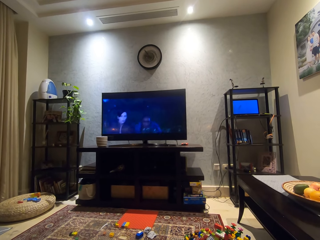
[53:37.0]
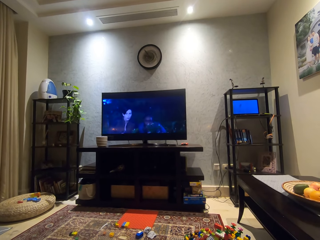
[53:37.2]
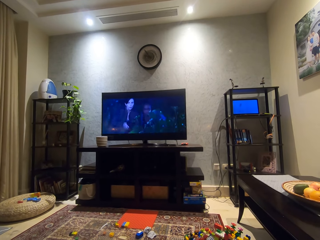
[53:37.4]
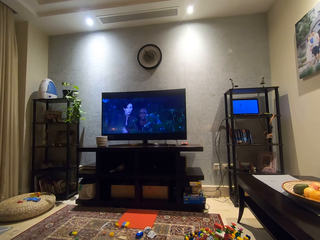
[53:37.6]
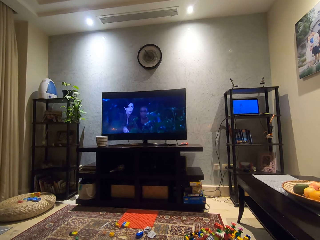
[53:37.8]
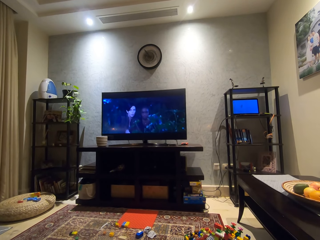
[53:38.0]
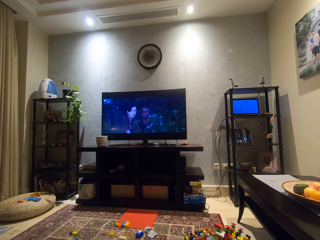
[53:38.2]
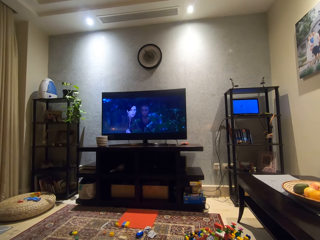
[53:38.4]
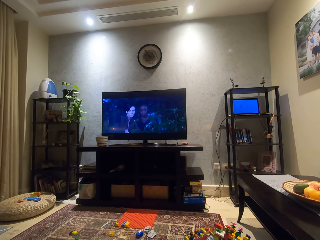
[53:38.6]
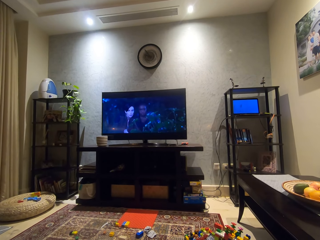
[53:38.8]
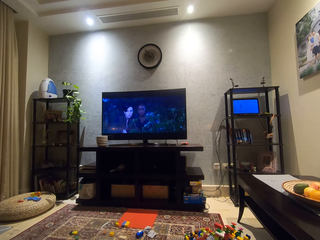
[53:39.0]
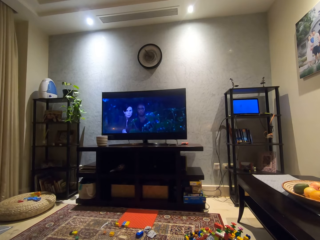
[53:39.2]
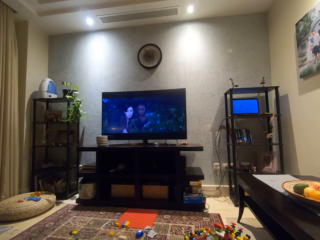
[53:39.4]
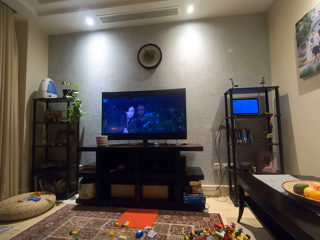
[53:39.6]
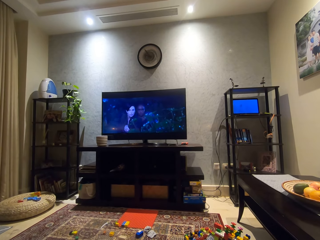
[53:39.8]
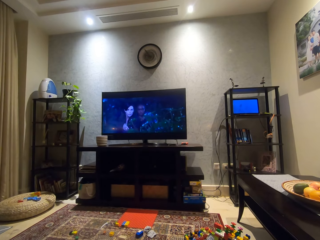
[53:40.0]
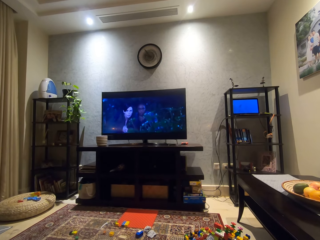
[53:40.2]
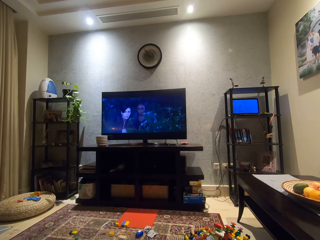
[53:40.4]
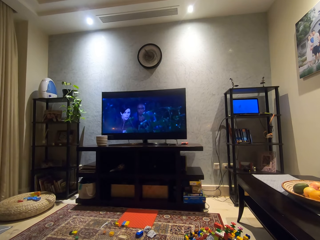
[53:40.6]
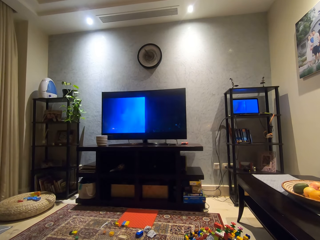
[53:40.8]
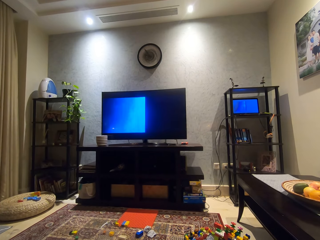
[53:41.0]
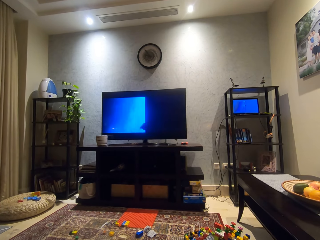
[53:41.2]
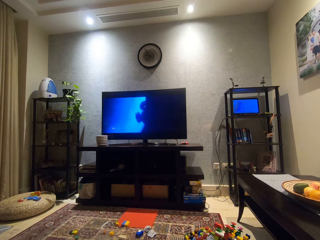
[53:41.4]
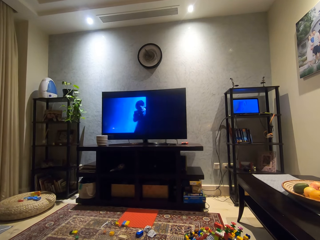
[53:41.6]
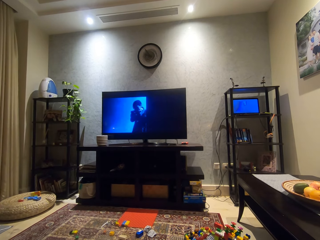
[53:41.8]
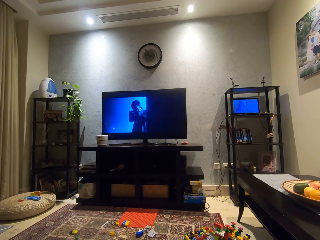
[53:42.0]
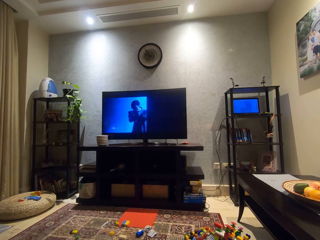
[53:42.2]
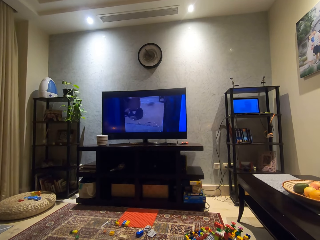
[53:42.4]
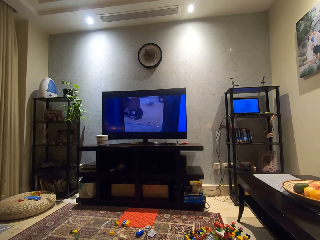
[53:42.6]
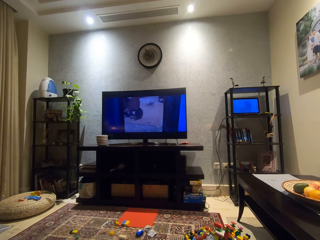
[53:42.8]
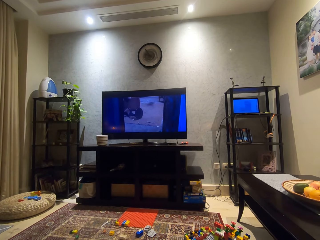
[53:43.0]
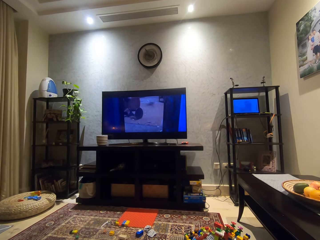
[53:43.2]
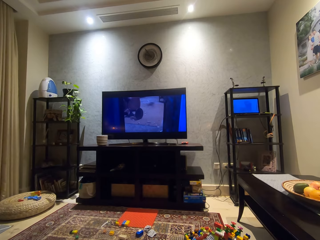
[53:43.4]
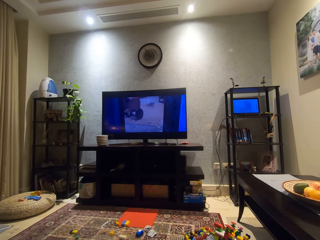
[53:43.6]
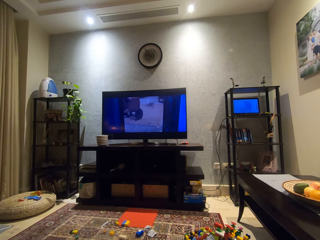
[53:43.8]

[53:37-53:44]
The camera wearer watches a television.

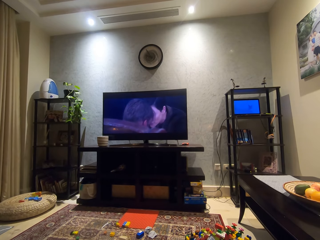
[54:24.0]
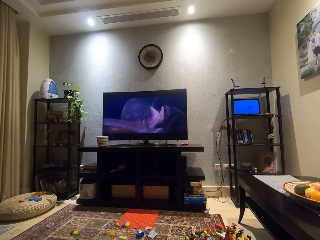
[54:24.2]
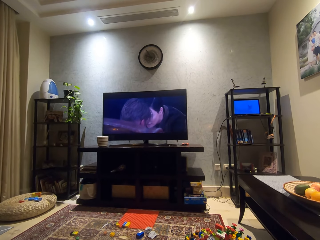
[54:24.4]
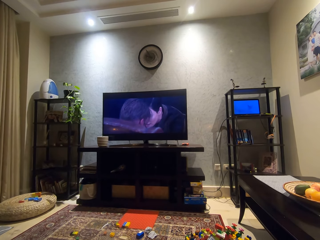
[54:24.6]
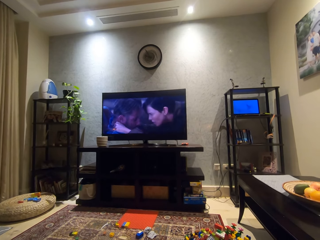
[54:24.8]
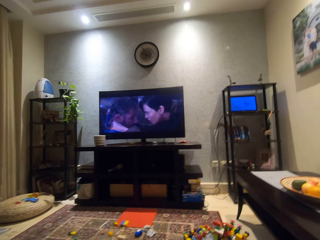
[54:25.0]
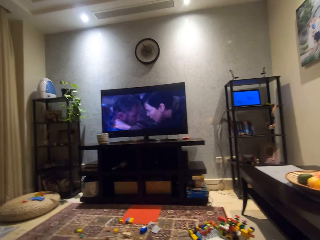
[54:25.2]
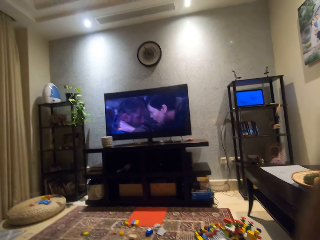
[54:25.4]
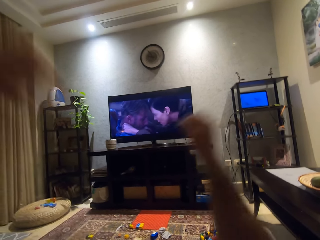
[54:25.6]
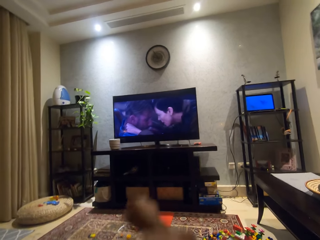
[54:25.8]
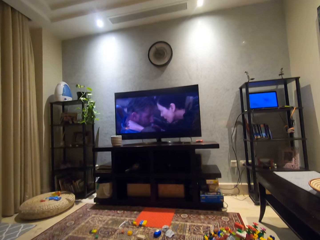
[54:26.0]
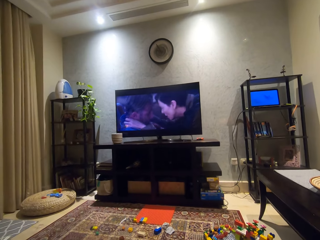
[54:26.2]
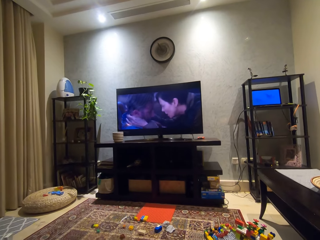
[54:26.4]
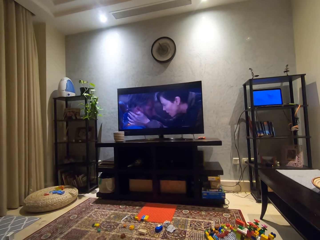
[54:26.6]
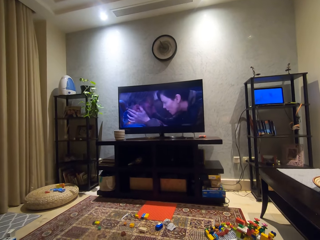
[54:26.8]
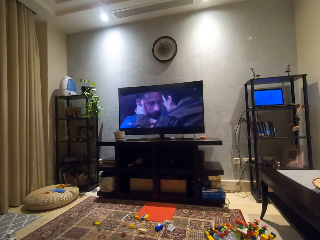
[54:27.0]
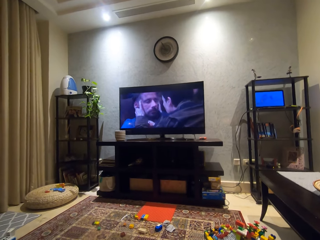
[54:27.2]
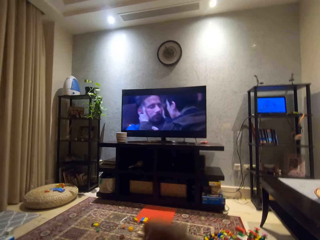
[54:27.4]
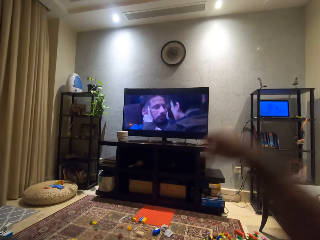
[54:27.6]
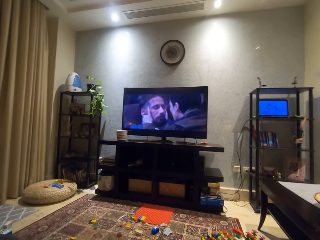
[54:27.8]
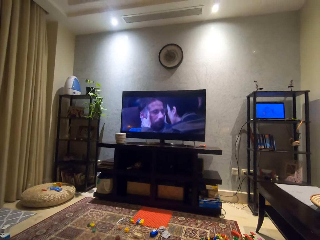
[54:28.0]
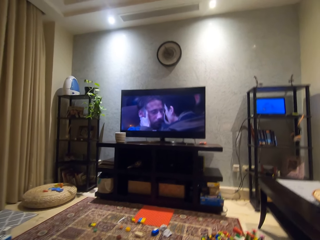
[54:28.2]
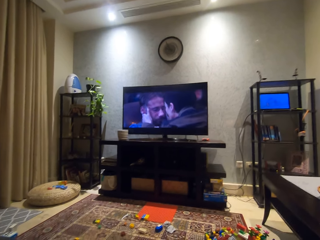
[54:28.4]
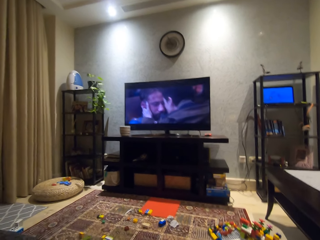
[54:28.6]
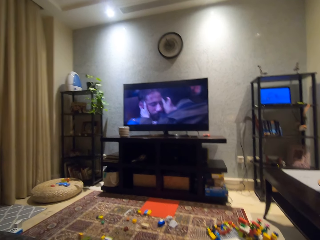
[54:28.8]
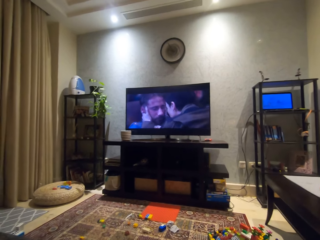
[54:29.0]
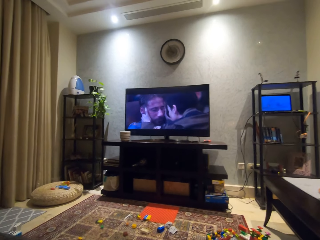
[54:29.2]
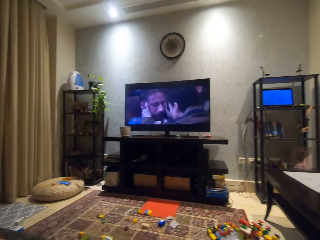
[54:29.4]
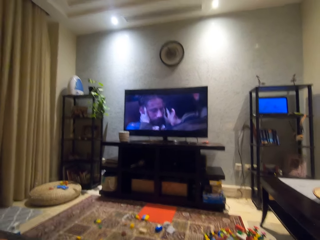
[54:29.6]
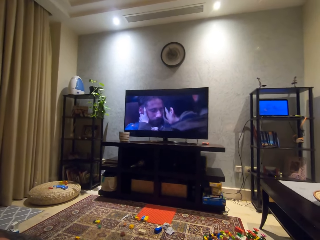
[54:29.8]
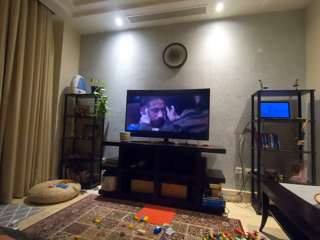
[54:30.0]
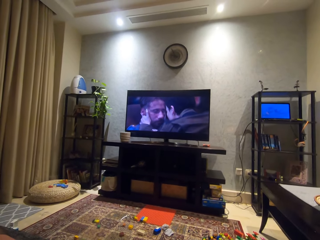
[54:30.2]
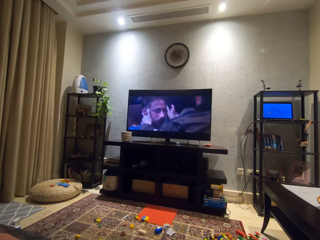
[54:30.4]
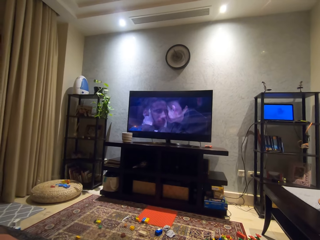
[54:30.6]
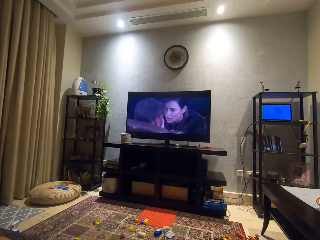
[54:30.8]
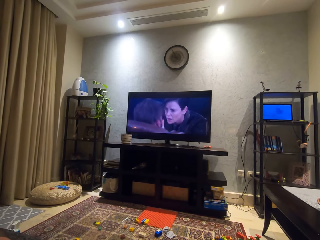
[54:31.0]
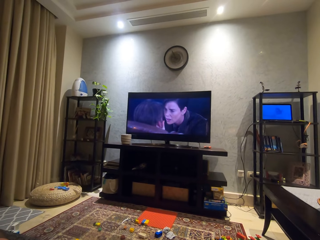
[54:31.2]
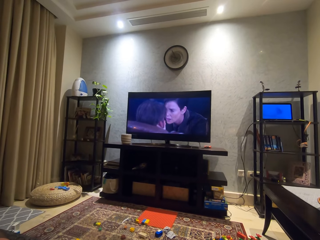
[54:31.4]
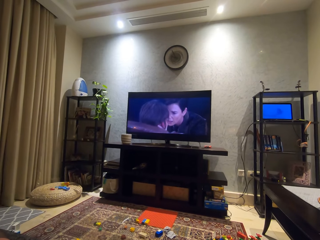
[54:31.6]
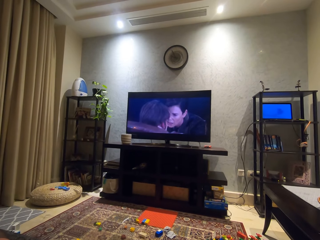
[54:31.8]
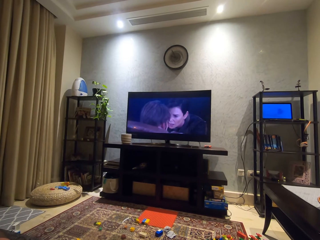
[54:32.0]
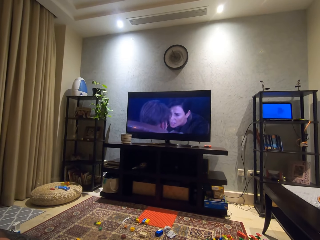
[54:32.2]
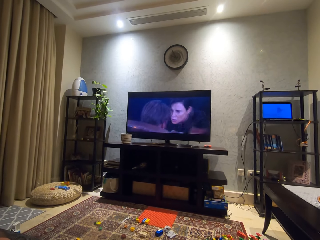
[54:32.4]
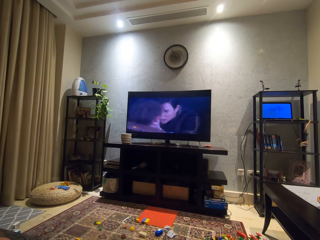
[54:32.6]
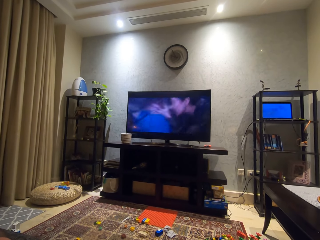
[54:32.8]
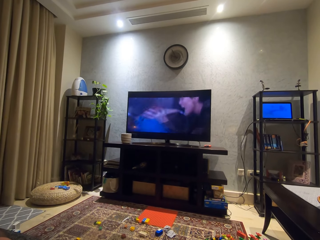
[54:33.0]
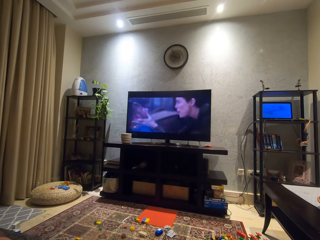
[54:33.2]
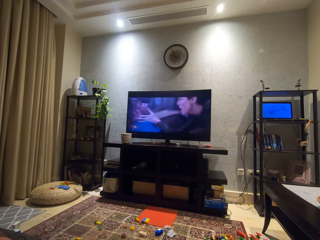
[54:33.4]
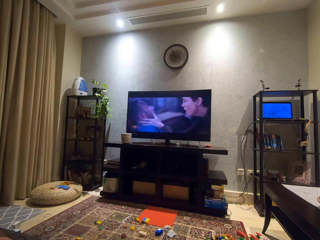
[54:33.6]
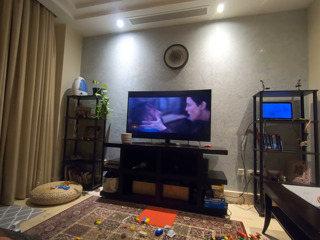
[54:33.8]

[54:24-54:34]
The camera wearer swings both hands forward. He looks at the television. He swings his right hand backward. He lifts the hand. He looks at the television.

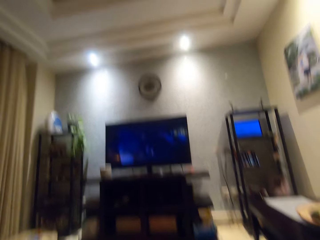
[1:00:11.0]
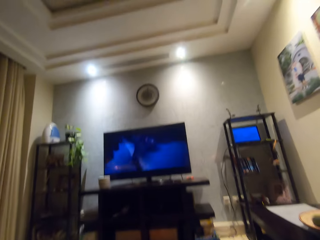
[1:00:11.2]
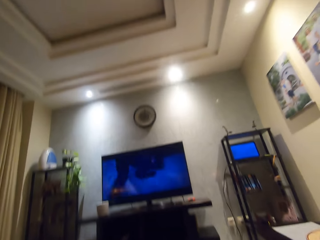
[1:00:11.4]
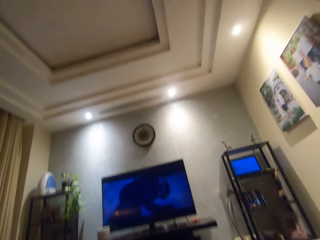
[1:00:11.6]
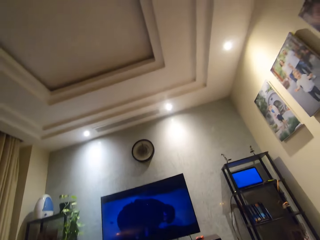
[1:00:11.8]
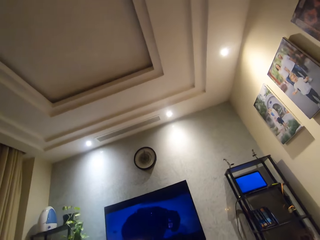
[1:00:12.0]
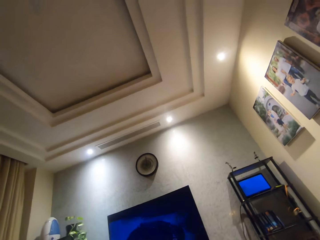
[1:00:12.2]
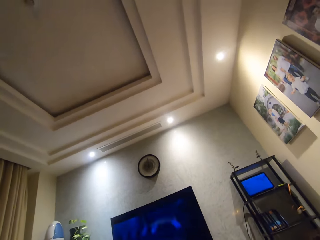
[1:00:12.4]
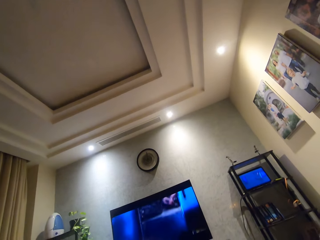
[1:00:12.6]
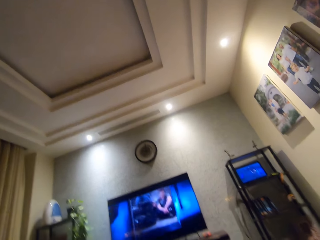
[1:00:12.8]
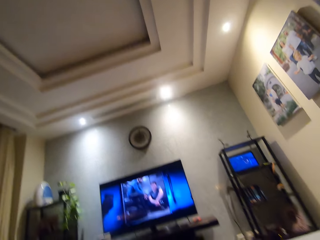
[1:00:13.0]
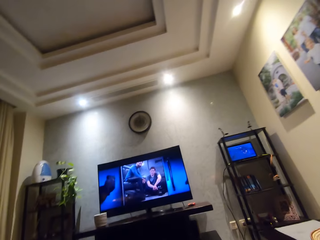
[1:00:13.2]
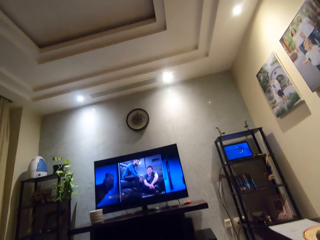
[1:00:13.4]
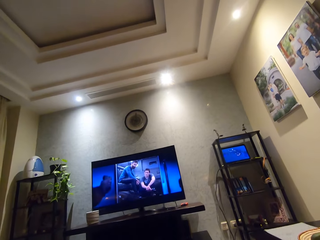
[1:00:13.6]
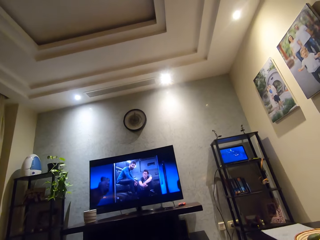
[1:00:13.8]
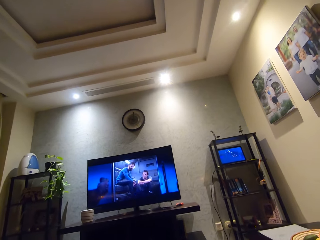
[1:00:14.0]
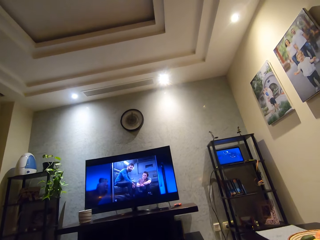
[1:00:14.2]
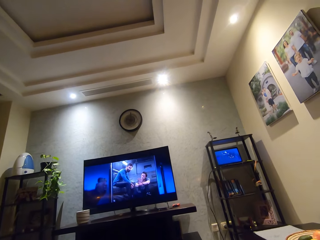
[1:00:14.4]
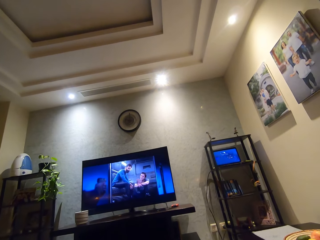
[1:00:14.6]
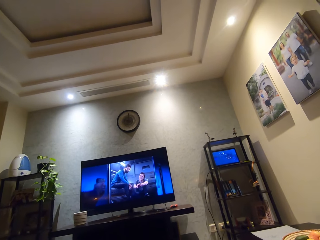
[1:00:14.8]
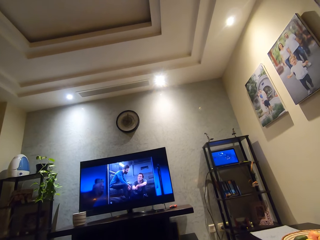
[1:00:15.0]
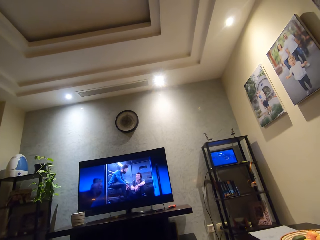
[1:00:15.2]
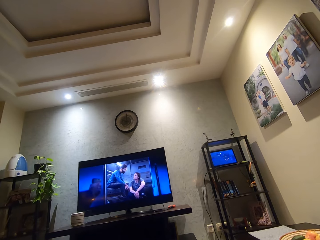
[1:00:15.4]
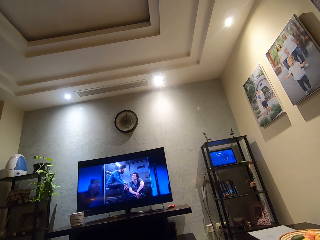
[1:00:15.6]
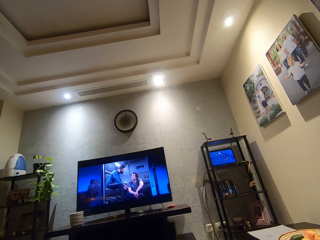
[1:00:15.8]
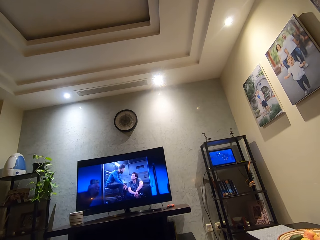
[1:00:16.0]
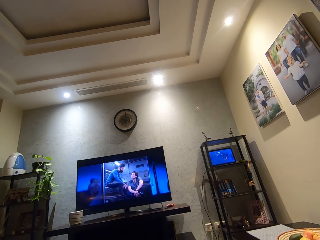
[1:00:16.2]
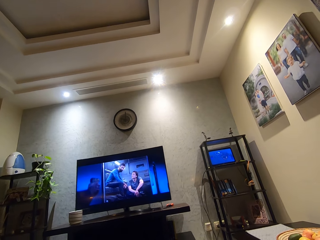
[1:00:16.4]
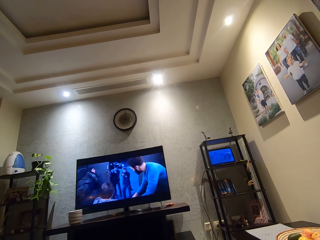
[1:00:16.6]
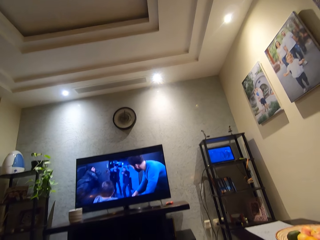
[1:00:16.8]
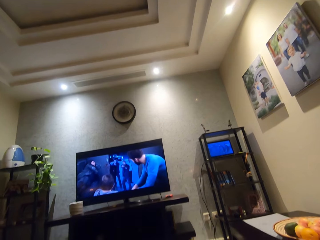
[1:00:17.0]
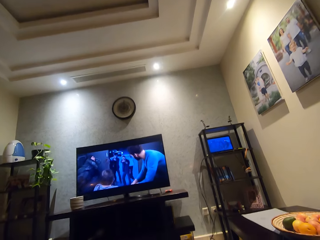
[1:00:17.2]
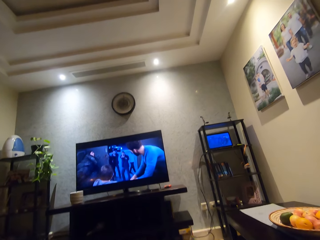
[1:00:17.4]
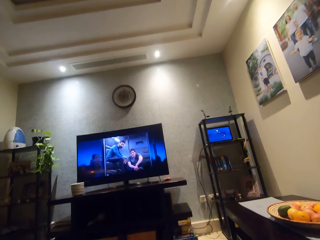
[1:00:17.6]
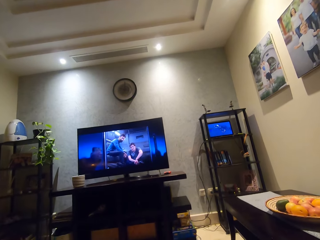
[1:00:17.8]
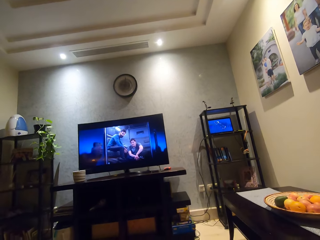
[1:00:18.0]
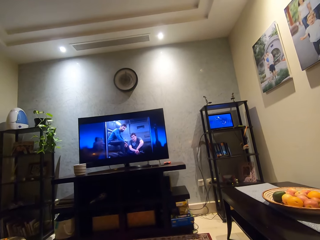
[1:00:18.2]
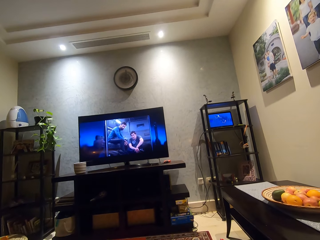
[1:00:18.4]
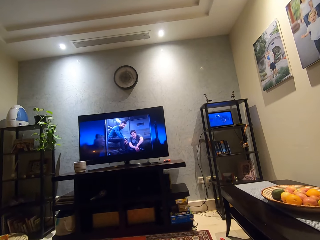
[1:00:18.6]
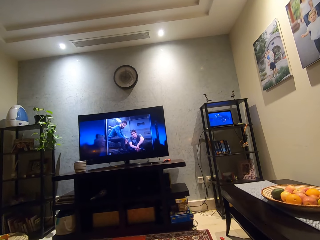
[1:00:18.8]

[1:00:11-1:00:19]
The camera wearer looks at the photos on the wall. They look at the television.
